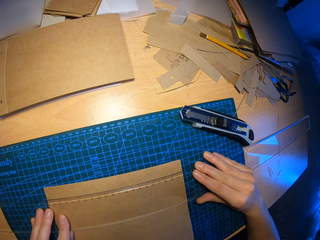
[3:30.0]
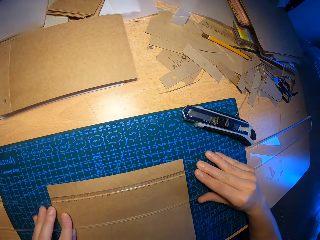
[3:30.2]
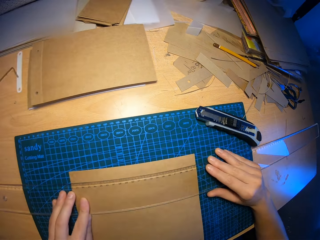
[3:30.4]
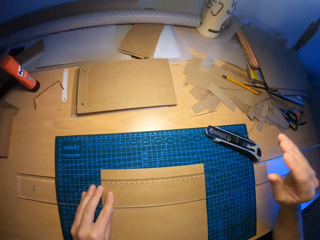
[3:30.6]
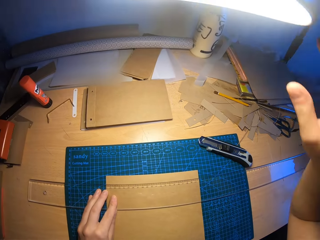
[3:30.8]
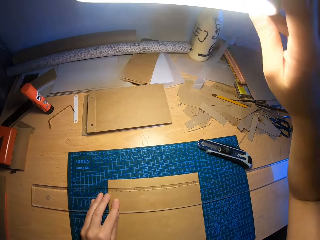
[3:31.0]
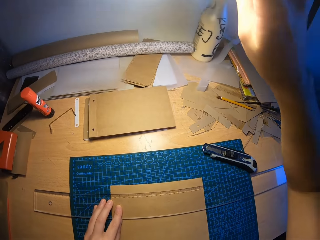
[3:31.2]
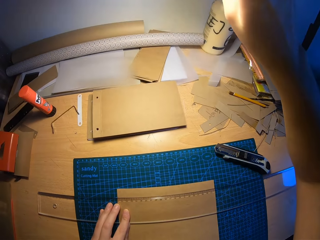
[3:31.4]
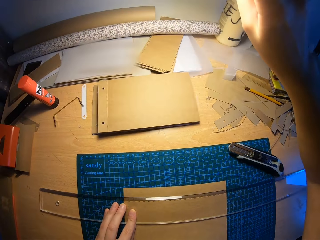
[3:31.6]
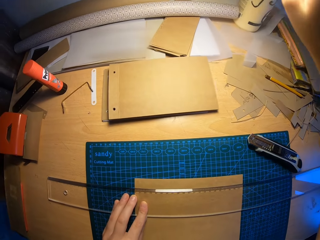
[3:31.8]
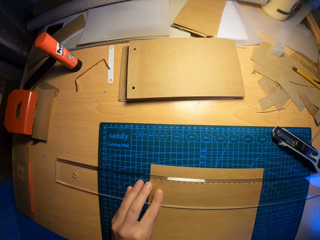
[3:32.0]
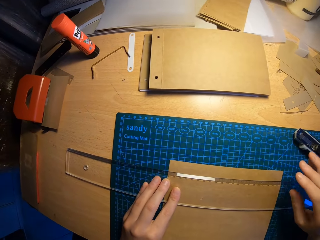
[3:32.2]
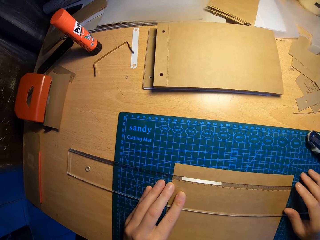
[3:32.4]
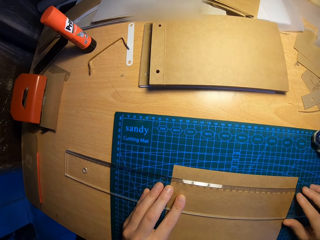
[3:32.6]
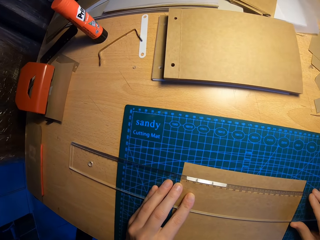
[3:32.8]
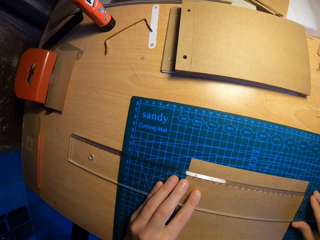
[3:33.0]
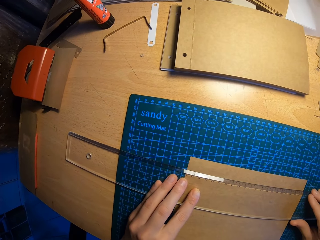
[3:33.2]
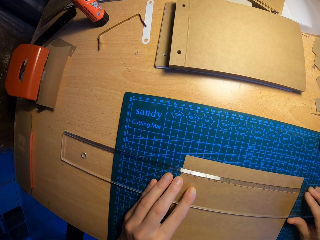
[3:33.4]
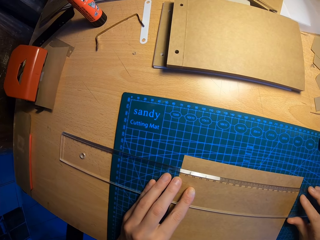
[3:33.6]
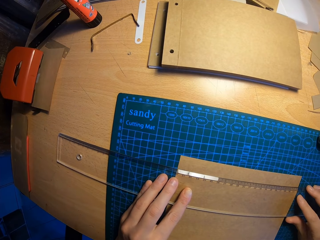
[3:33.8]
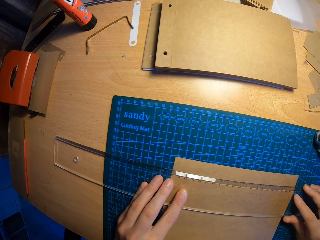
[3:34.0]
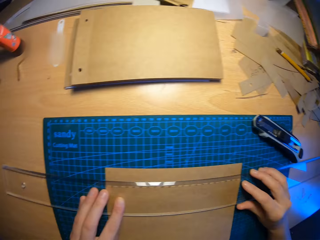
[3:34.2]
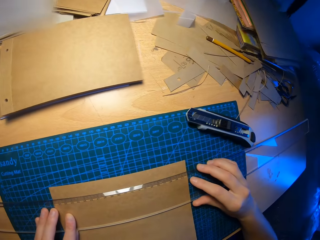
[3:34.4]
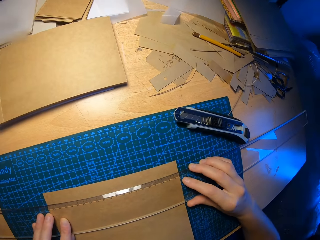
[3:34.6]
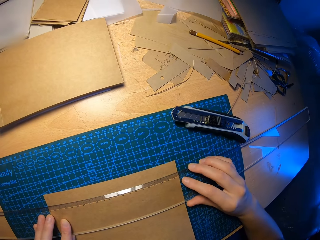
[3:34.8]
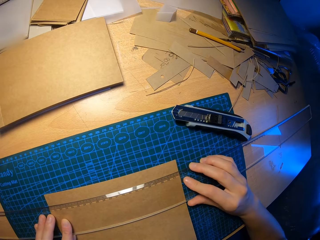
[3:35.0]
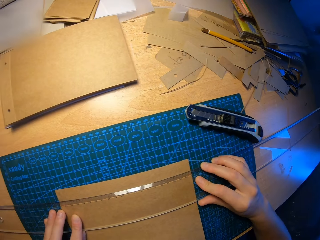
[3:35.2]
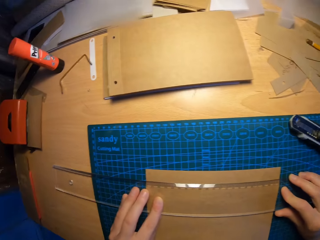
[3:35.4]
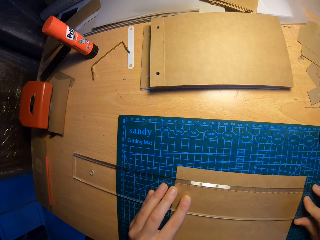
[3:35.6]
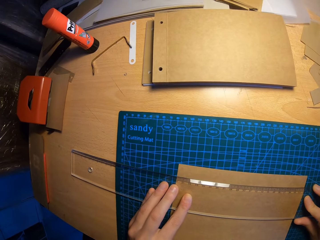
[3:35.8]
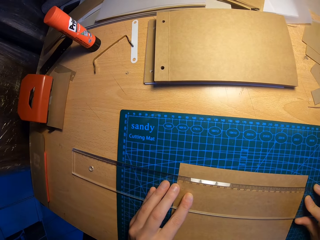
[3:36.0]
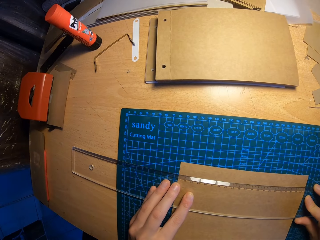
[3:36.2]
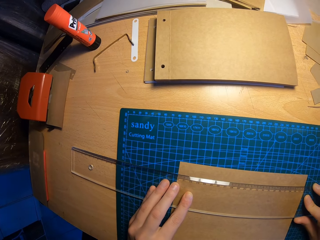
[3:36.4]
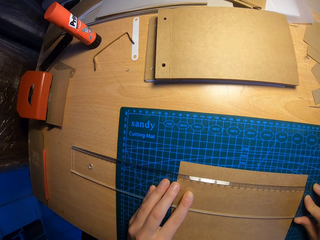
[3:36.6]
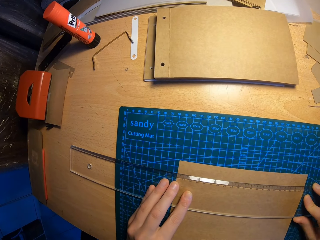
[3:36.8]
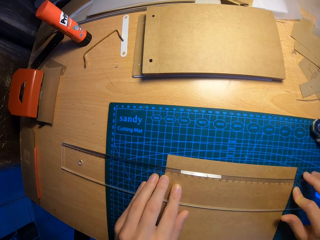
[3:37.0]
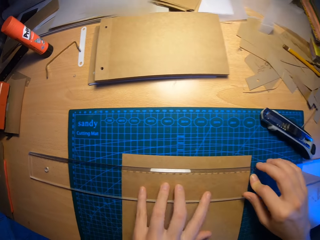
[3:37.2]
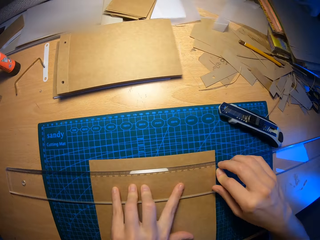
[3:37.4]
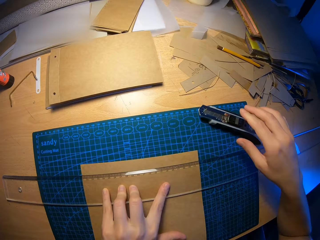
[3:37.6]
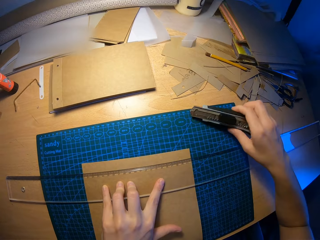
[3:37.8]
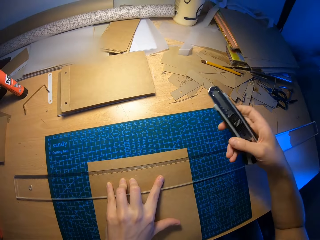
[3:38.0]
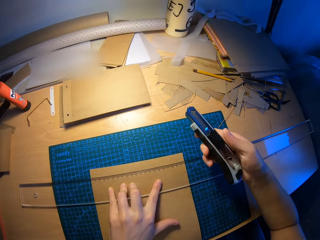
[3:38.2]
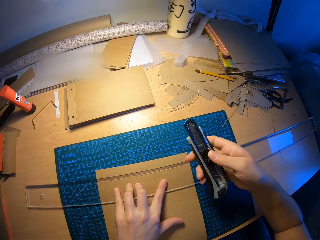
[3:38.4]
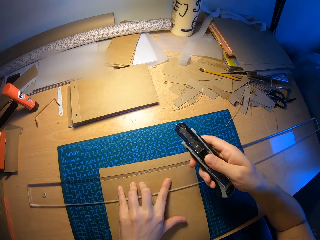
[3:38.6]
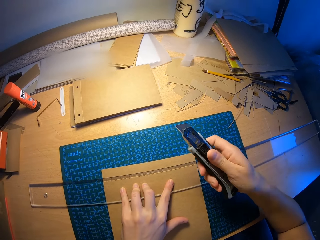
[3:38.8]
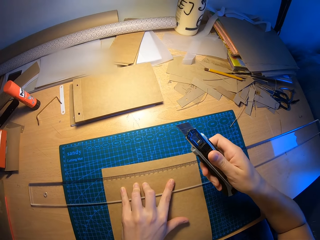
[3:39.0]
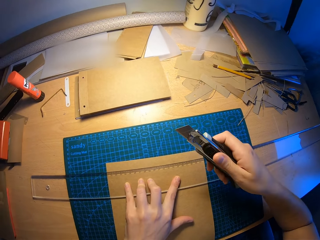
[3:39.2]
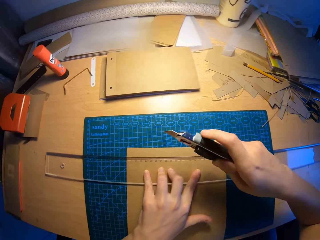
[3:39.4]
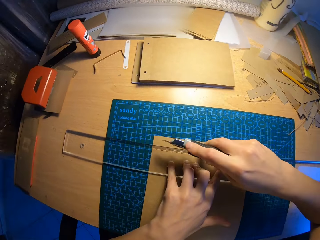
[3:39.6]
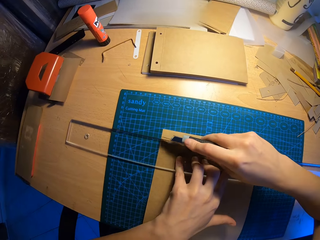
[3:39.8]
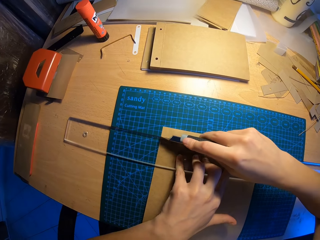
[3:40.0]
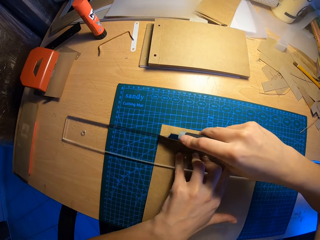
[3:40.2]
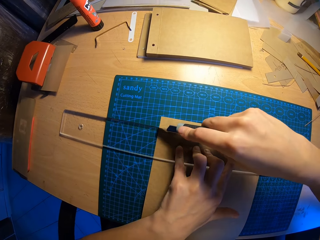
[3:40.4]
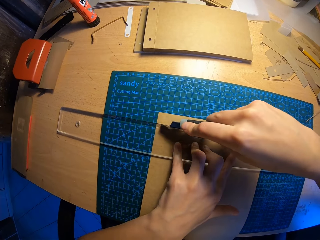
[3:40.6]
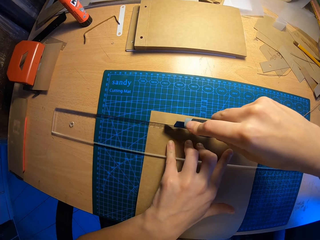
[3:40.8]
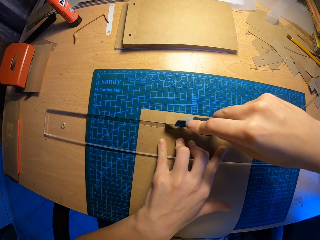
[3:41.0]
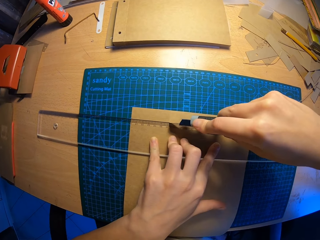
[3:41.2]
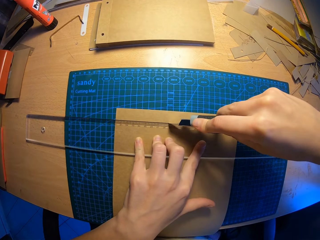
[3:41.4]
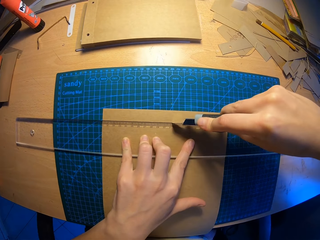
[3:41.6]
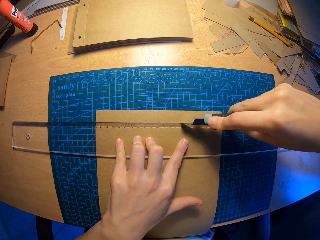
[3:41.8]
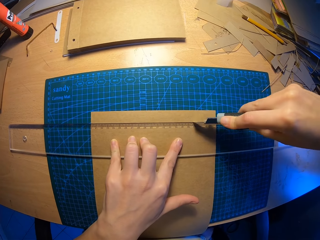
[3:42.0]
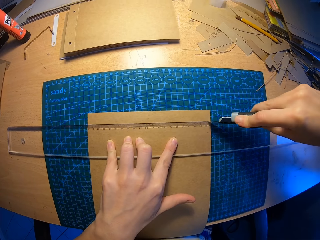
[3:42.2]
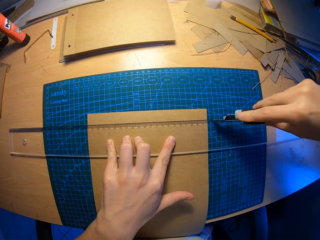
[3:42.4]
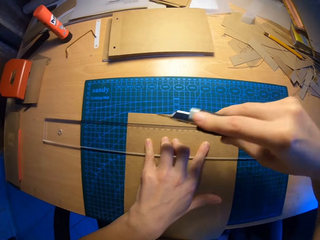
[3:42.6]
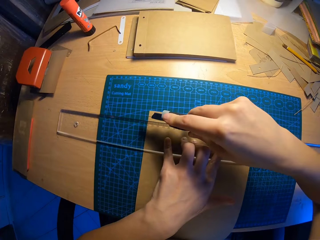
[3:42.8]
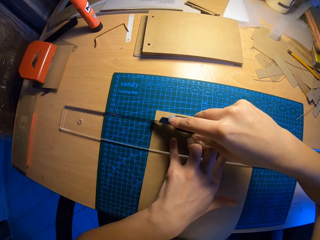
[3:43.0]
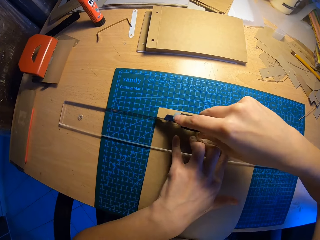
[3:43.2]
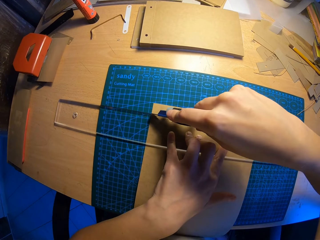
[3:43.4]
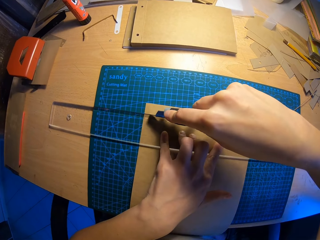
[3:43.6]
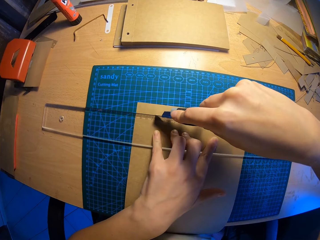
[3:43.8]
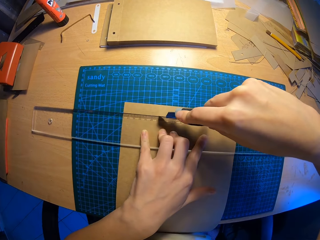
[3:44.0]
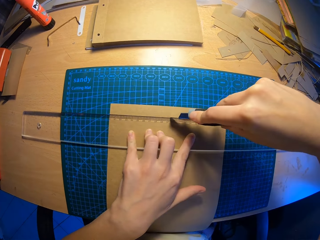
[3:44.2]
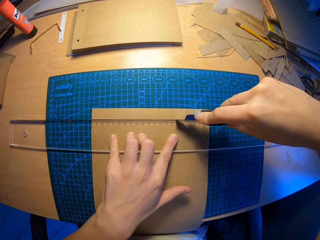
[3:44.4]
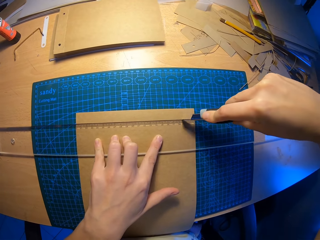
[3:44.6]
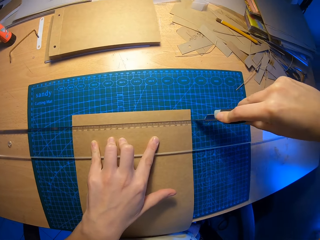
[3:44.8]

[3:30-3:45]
The camera wearer adjusts the lamp with her right hand. She touches a bulb. She adjusts the ruler on the table with both hands. She holds on to the ruler. She moves her head. She picks up the paper cutter on the cutting mat with her right hand. She adjusts the paper cutter. She cuts the paper with the cutter on her right hand.

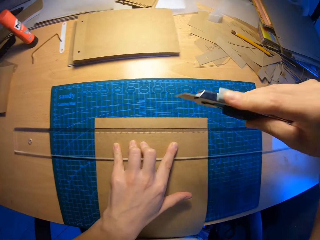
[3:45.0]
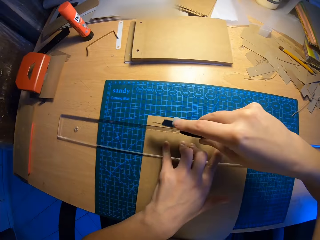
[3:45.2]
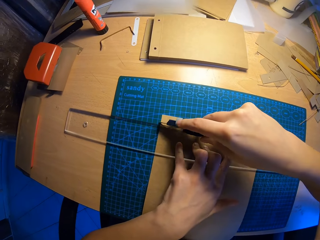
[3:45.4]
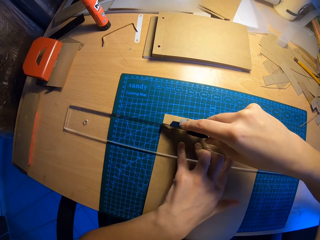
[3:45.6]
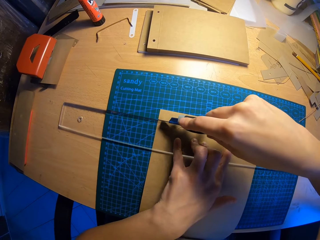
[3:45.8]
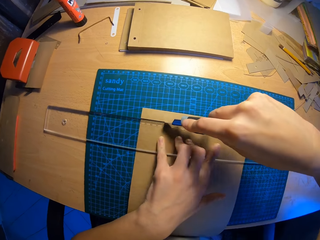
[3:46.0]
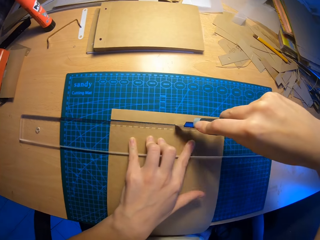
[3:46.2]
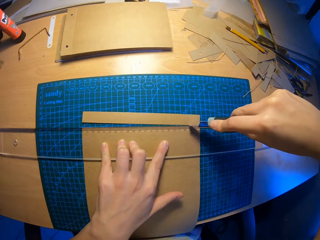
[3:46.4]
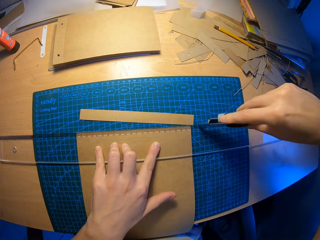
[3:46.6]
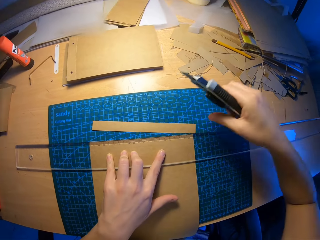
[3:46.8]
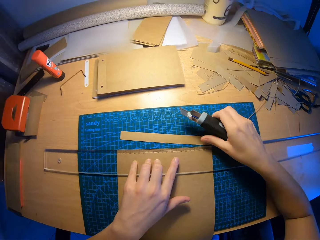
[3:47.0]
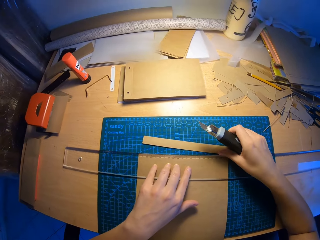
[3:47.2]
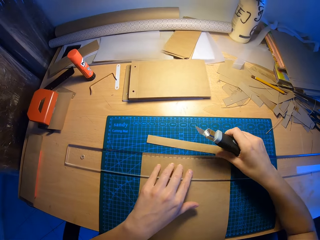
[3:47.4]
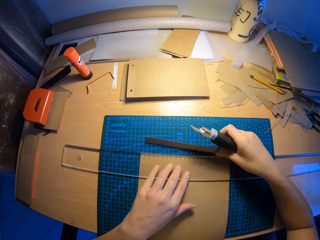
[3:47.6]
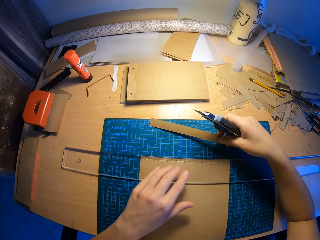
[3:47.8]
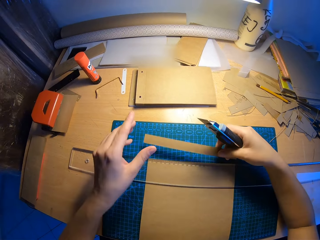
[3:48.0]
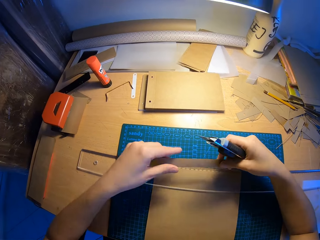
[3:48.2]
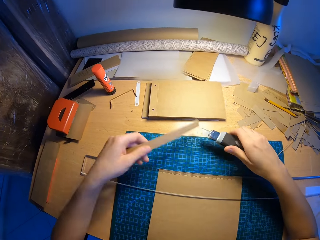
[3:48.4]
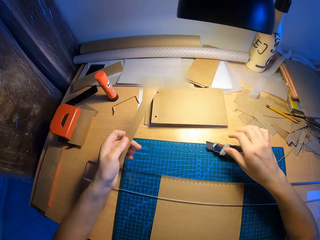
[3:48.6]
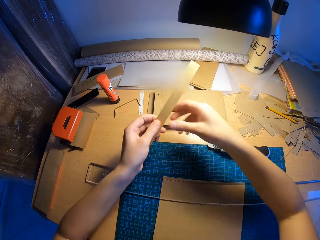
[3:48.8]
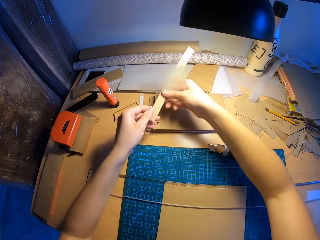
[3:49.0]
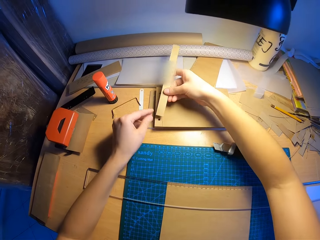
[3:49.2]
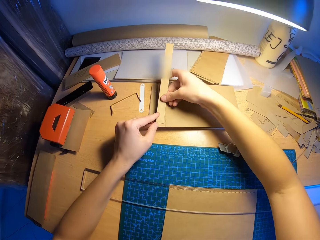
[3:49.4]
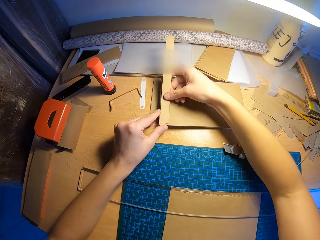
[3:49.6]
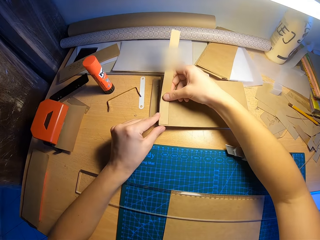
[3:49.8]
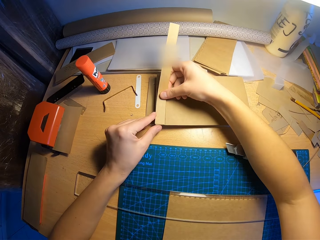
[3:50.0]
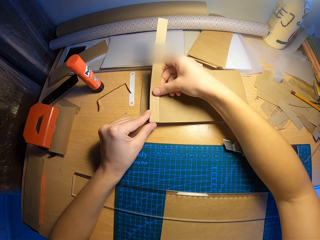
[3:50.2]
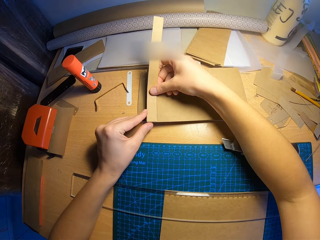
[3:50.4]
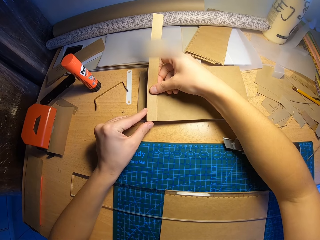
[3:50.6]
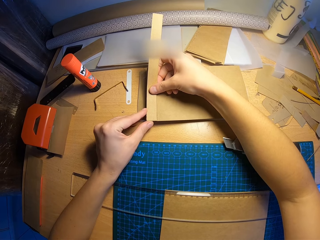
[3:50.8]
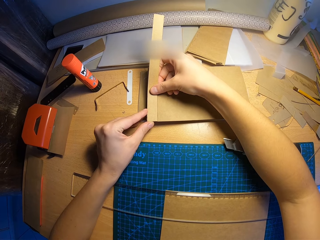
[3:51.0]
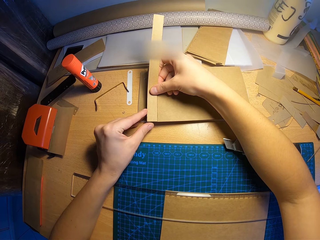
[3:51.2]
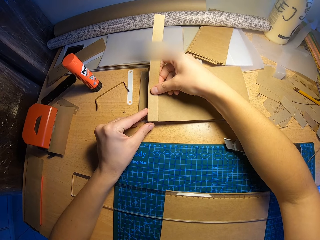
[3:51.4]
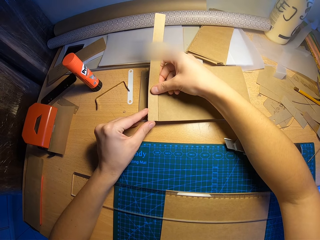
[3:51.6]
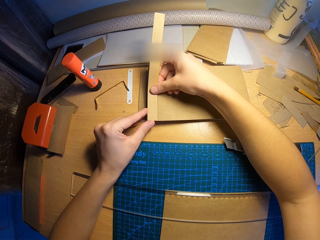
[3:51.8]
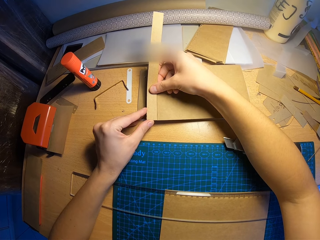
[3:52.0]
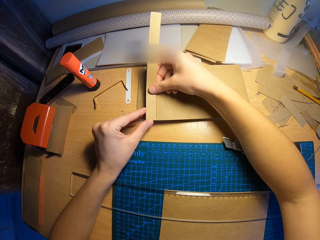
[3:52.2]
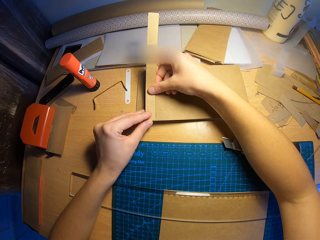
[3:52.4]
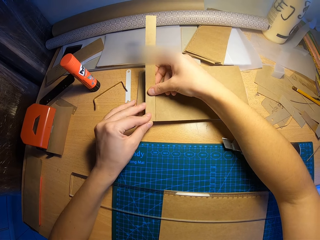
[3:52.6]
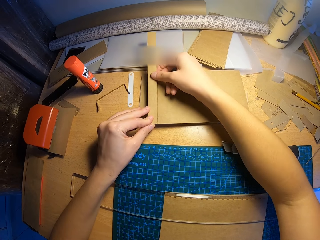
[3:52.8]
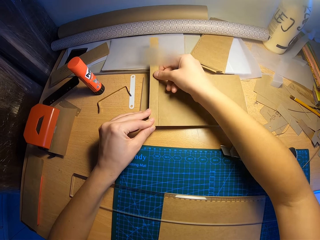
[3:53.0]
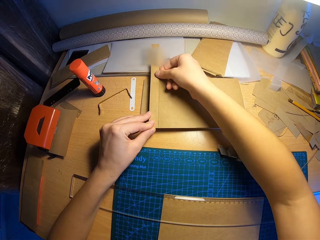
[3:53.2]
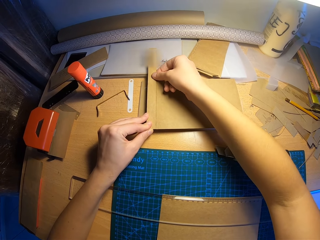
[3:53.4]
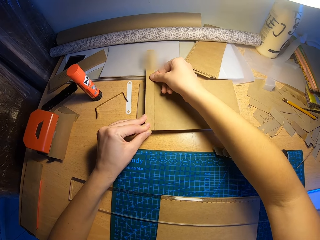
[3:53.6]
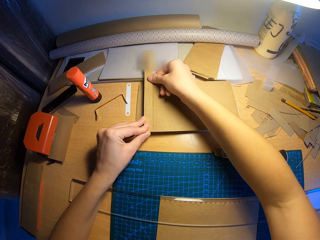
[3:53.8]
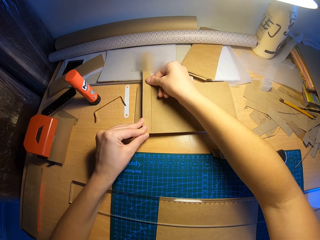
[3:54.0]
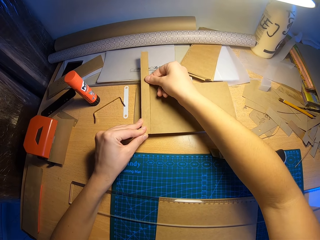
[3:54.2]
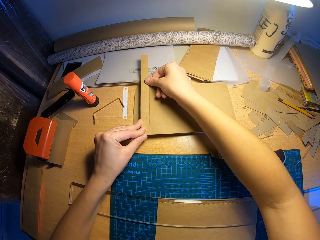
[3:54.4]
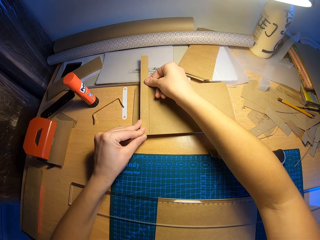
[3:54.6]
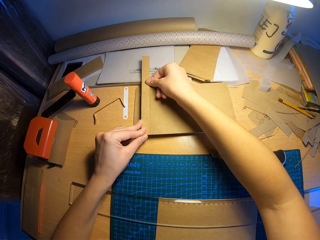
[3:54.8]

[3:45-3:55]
The camera wearer picks up a small piece of a cut paper. She holds a part of the paper with both hands. She removes her right hand from the part of paper. She drops the cutter with her right hand. She measures the part of paper on the stack of paper on the table with both hands. She places the small piece of paper to another paper.
